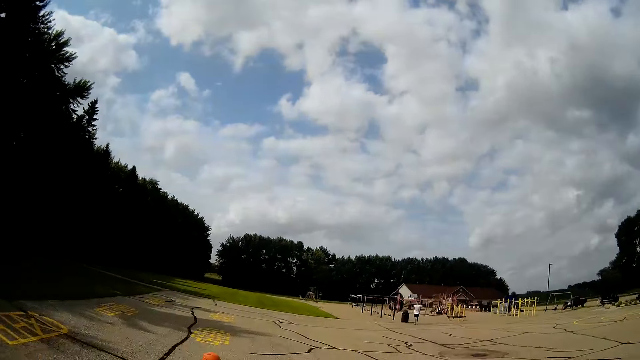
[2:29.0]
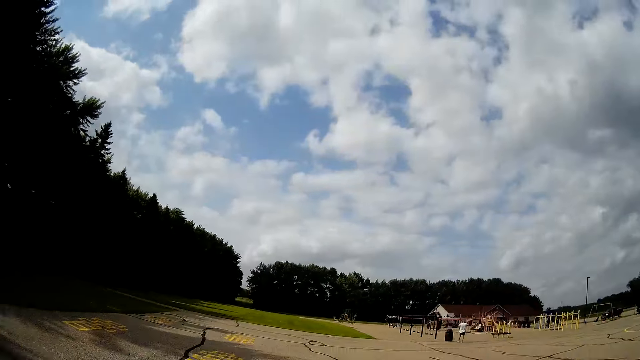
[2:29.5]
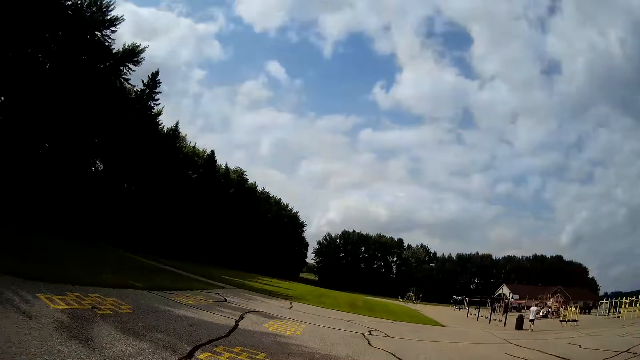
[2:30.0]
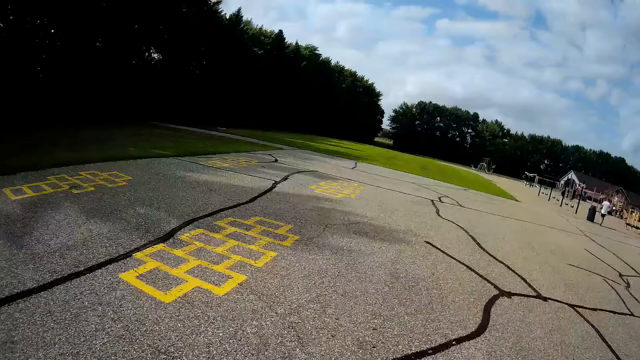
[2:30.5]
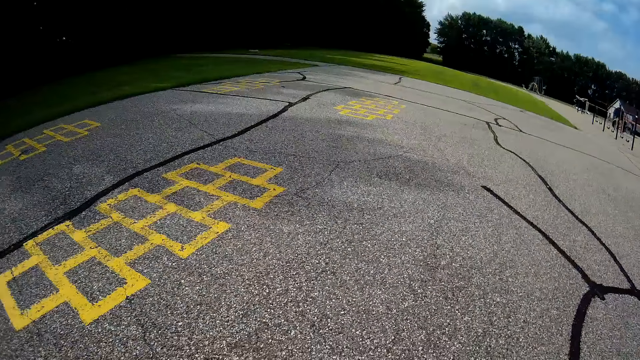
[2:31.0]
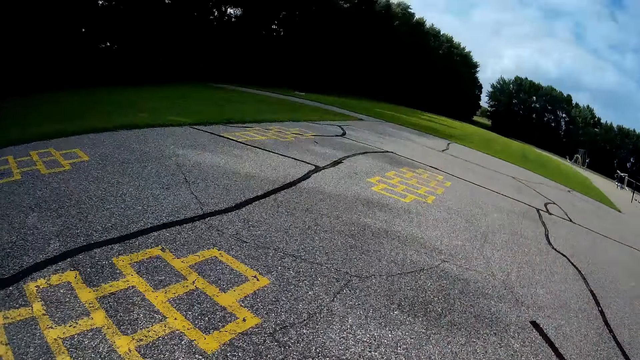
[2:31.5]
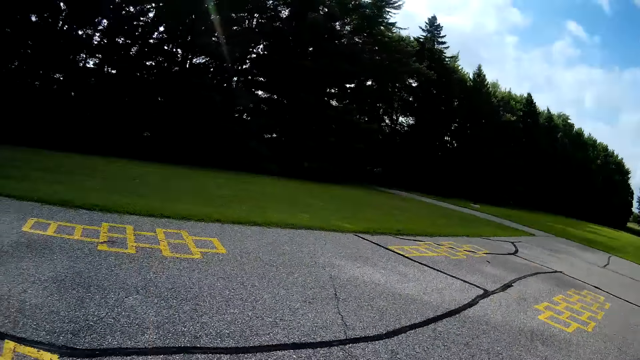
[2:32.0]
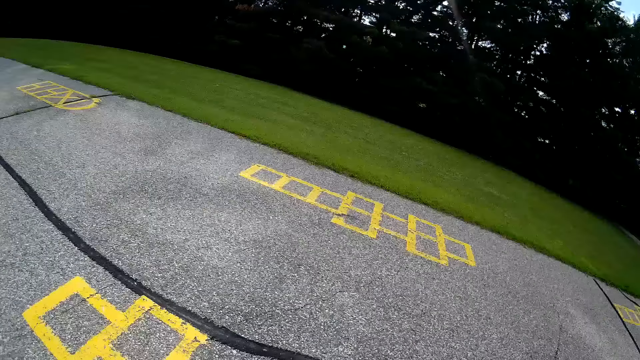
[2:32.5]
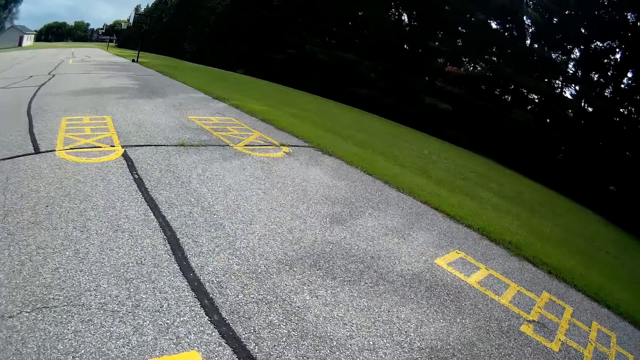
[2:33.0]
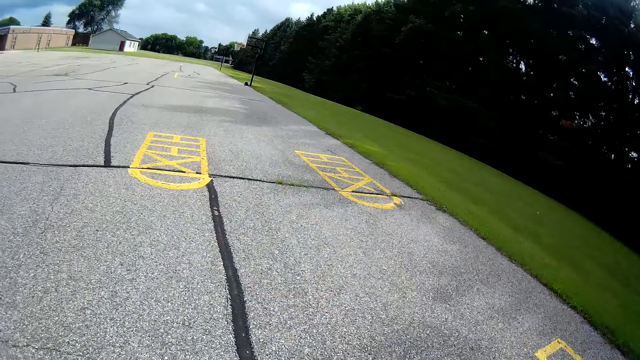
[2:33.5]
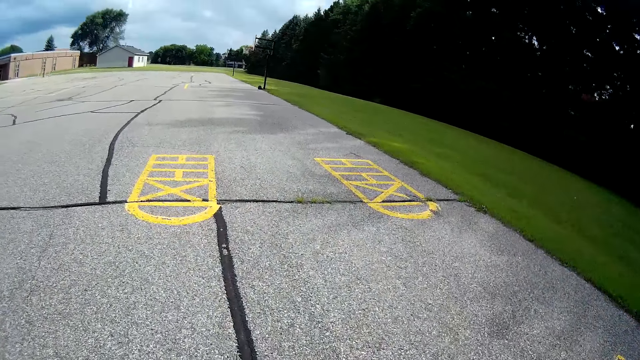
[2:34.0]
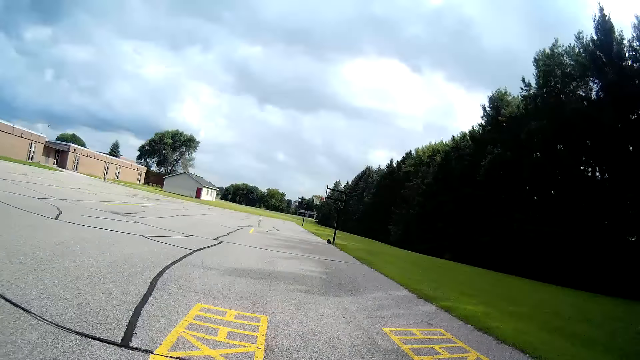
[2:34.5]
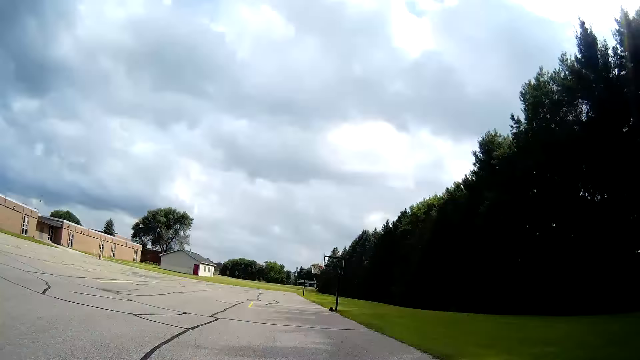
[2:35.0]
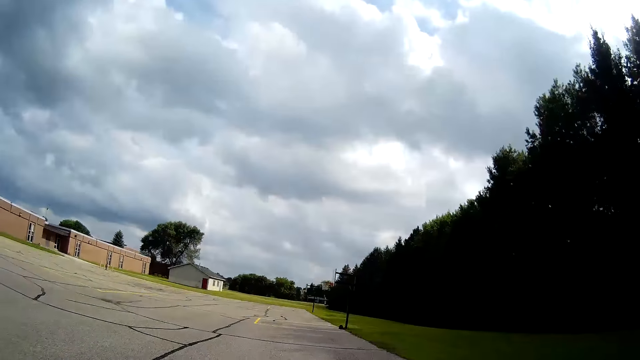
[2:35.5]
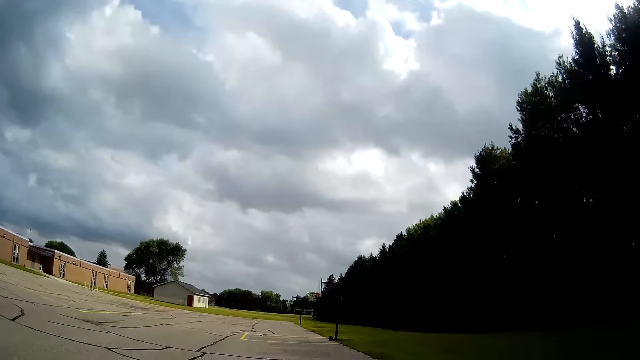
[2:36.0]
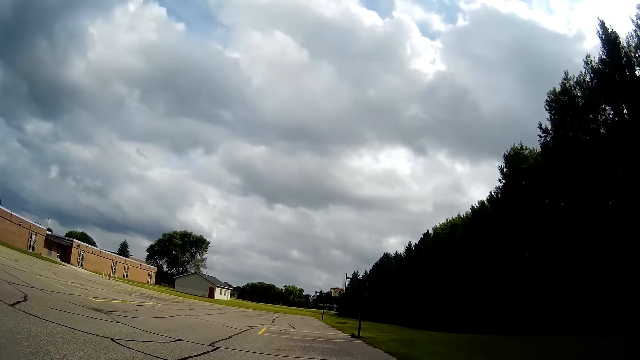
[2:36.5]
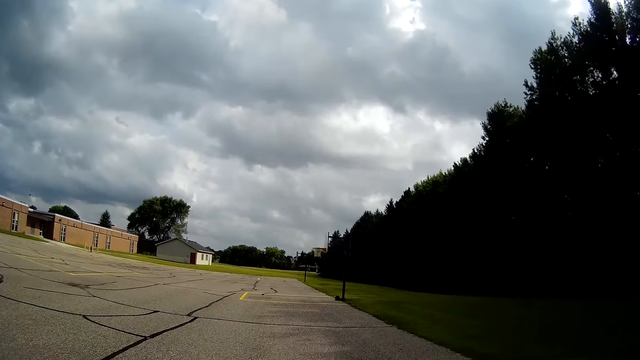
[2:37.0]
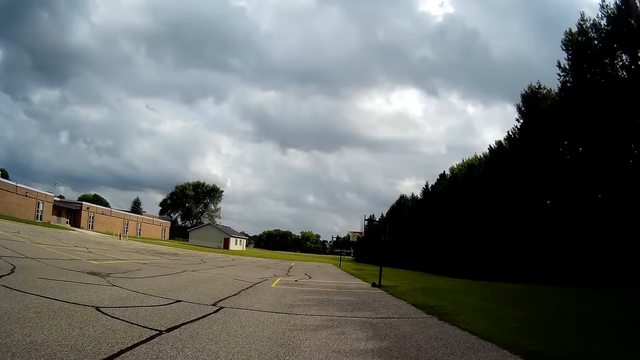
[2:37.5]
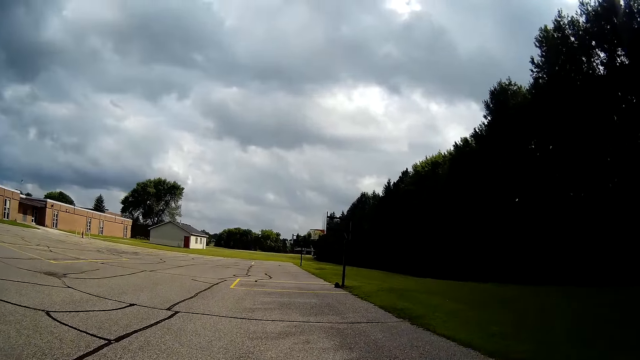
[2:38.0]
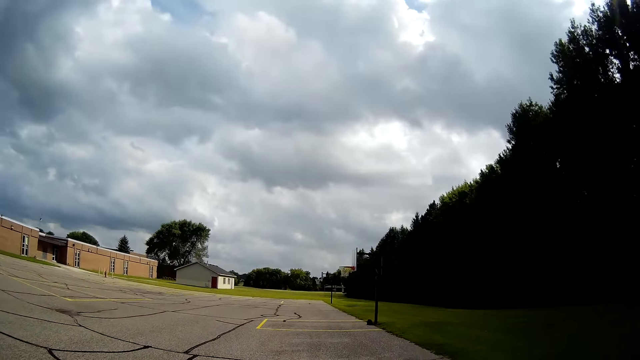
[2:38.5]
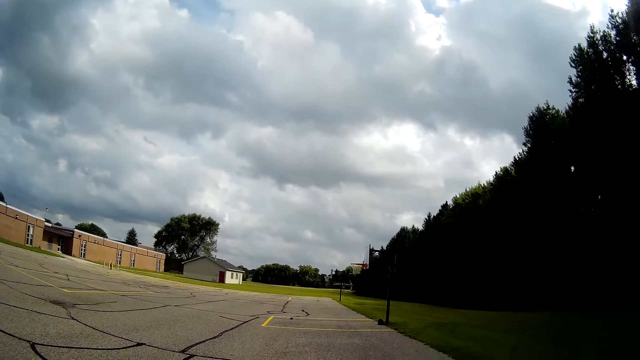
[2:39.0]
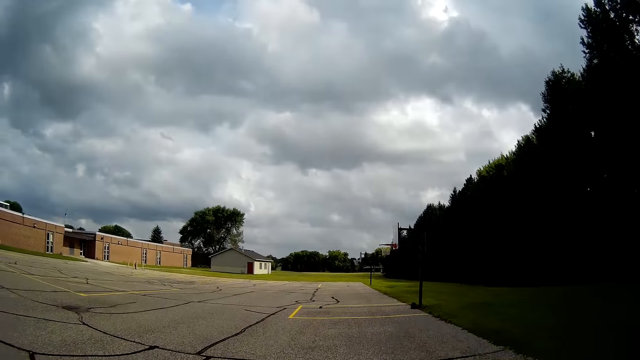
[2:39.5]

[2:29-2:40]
The camera wearer picks up the ball from the ground. They run towards the basketball. They walk around the basketball field.

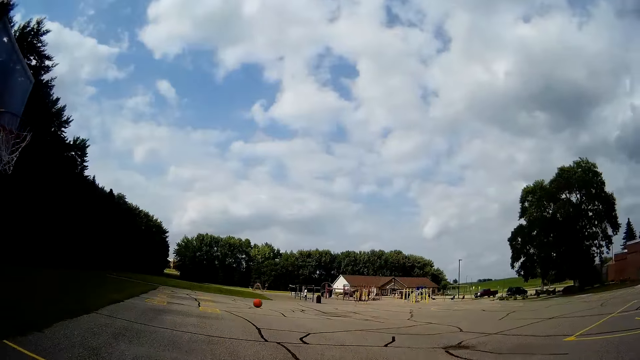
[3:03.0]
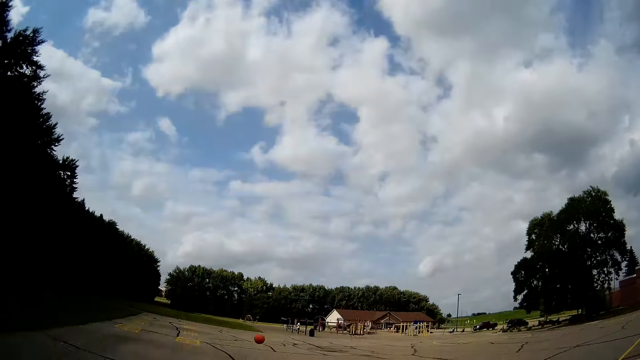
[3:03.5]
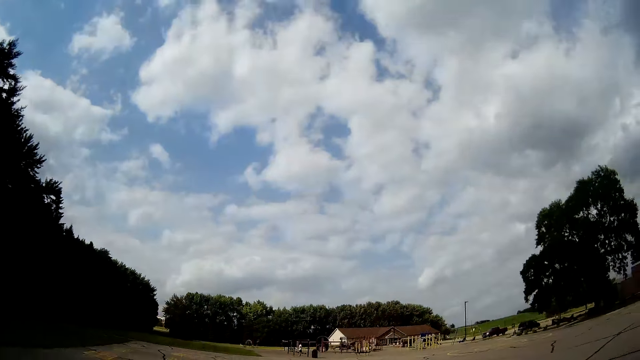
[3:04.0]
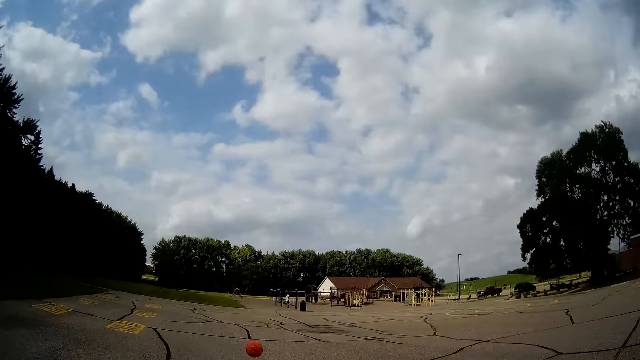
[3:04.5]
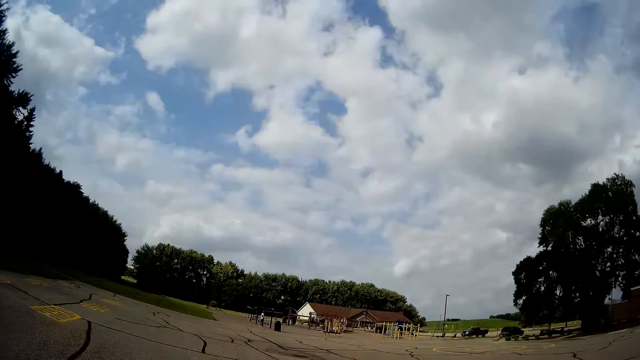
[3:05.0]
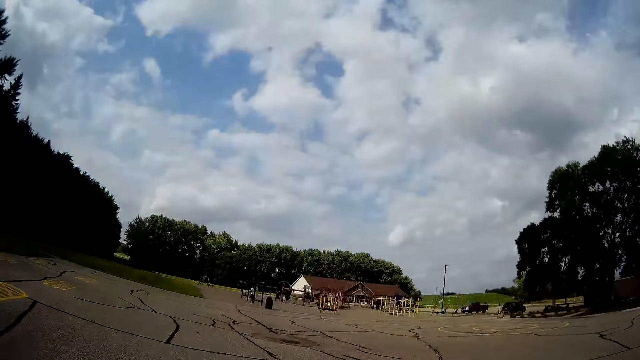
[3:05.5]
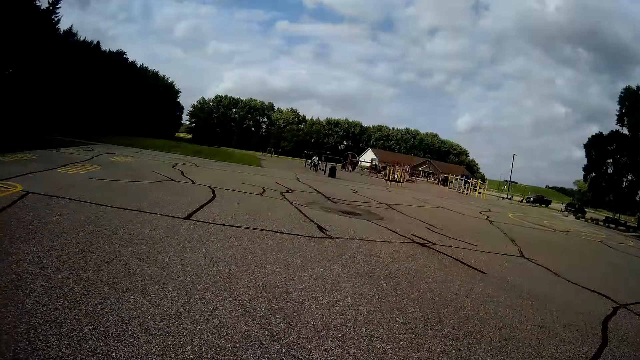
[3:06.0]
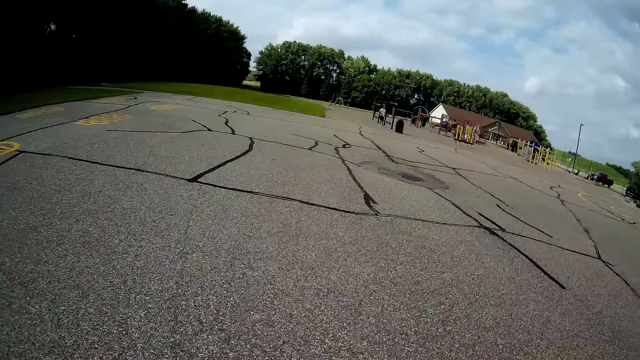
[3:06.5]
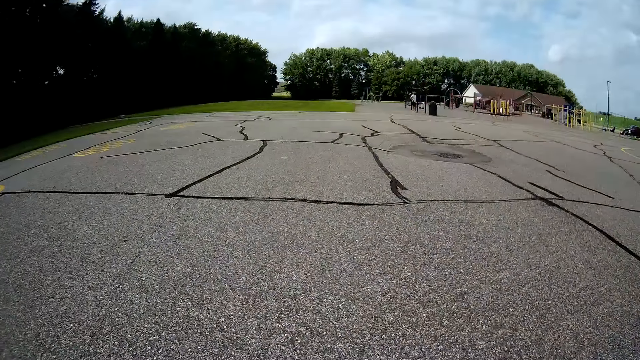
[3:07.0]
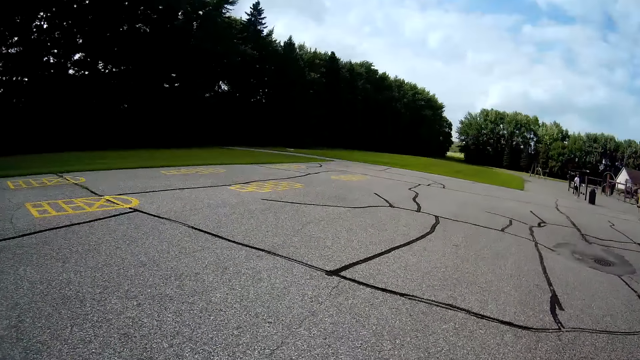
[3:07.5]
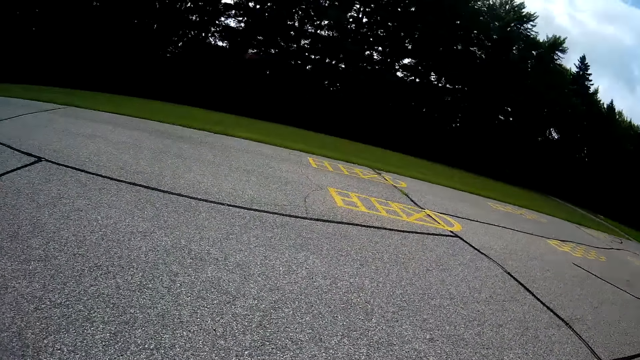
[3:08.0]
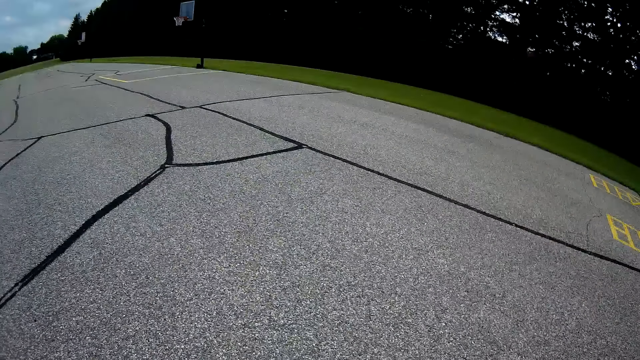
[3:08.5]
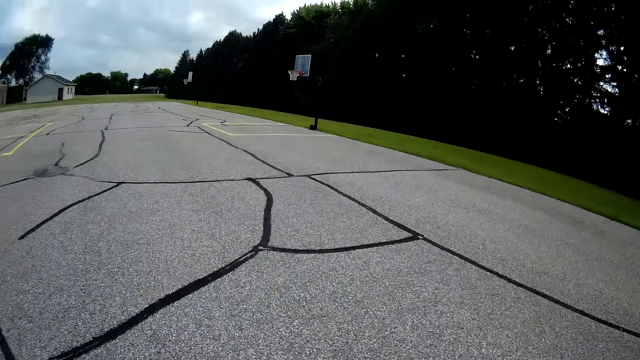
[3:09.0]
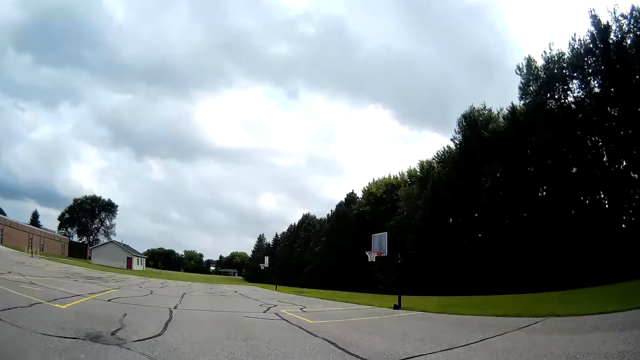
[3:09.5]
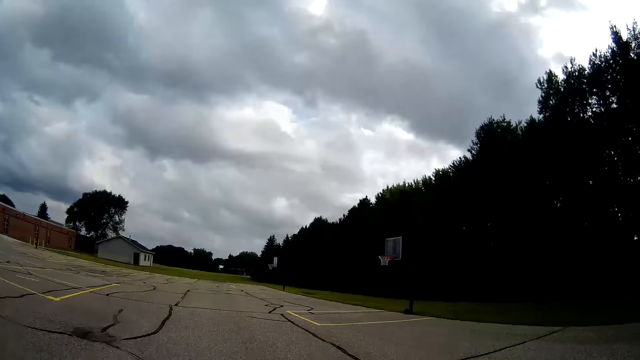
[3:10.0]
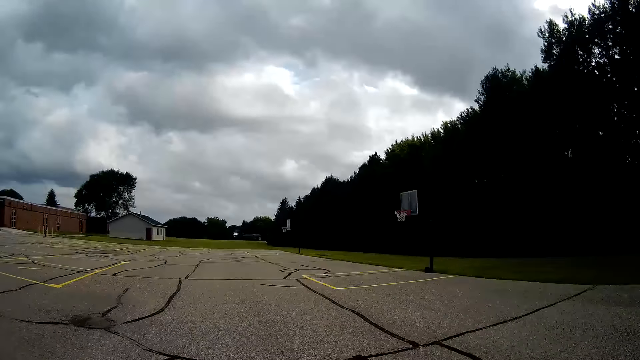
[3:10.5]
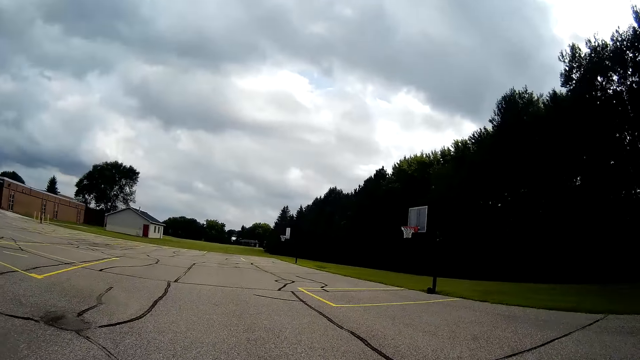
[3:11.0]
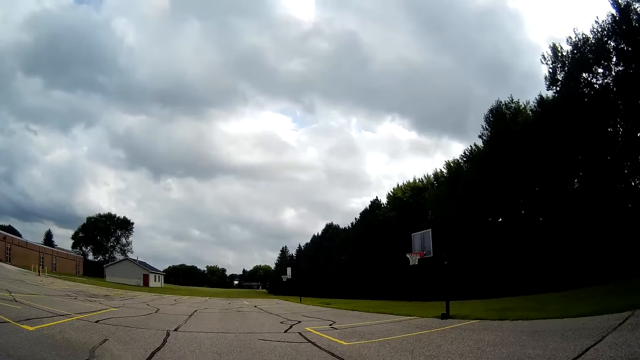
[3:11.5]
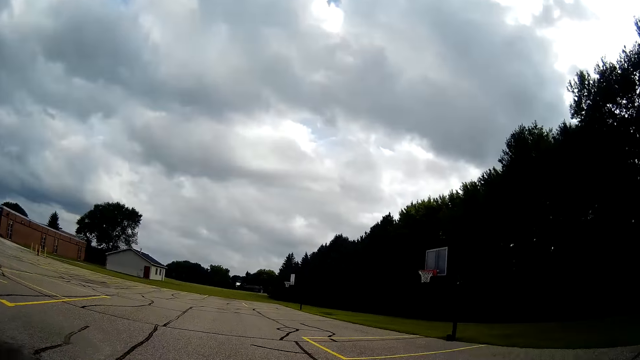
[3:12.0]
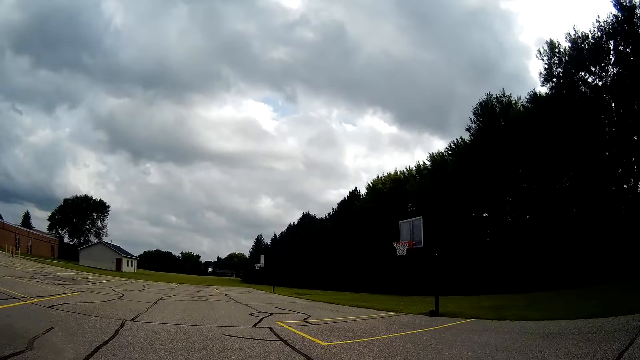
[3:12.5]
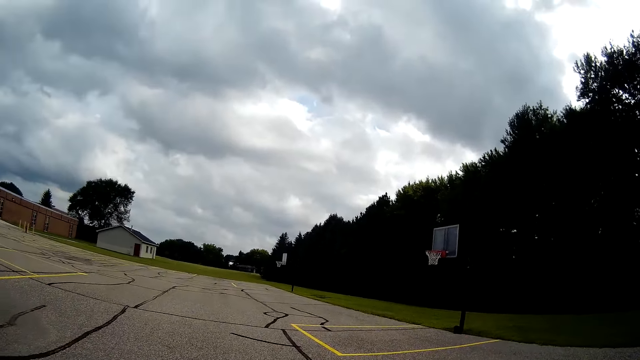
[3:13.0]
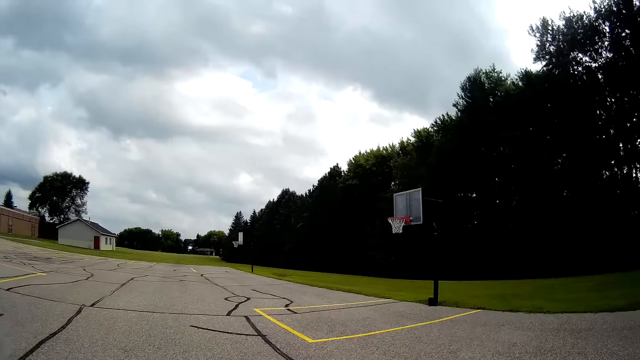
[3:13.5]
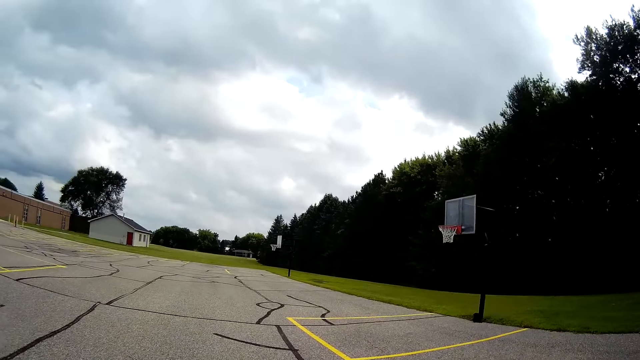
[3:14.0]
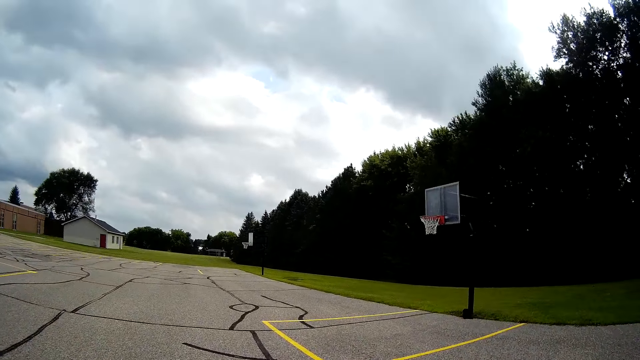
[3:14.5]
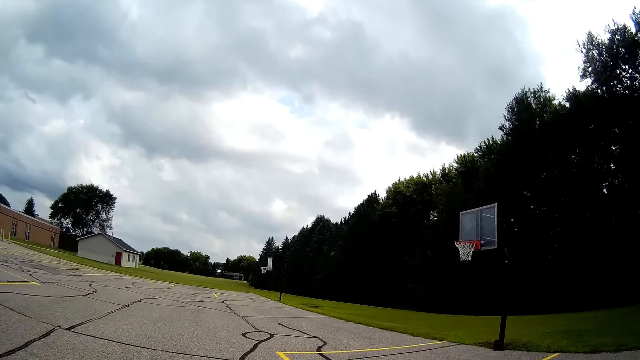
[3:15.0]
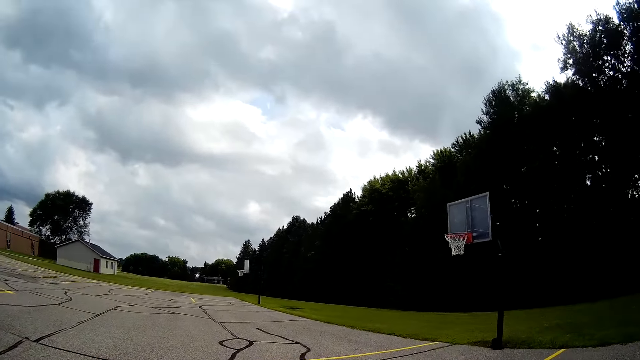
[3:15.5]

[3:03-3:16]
The camera wearer runs towards the basketball. They pick up the ball from the ground. They look around the basketball field. They walk around the basketball field.
